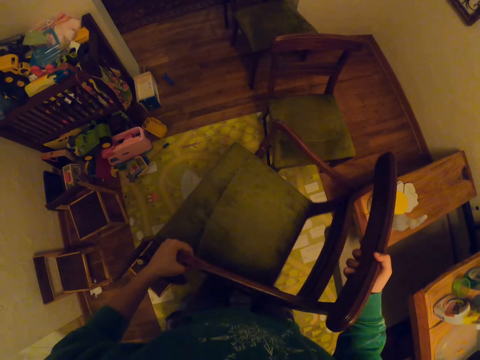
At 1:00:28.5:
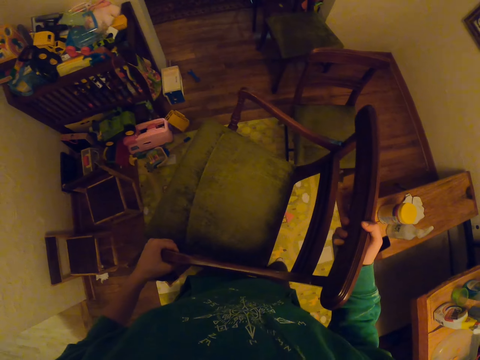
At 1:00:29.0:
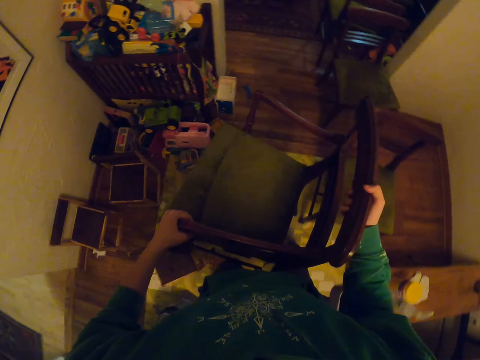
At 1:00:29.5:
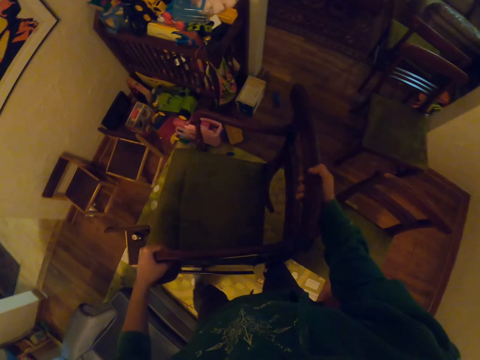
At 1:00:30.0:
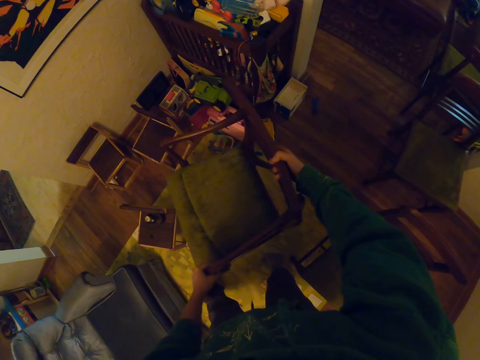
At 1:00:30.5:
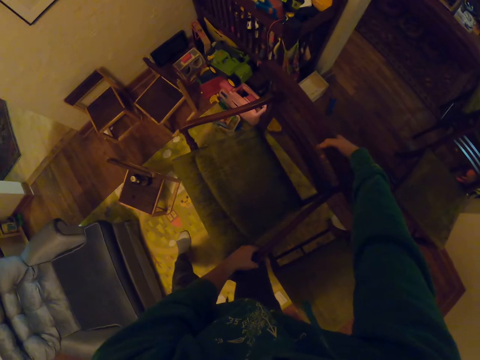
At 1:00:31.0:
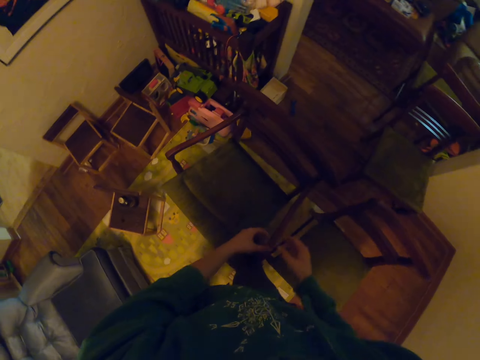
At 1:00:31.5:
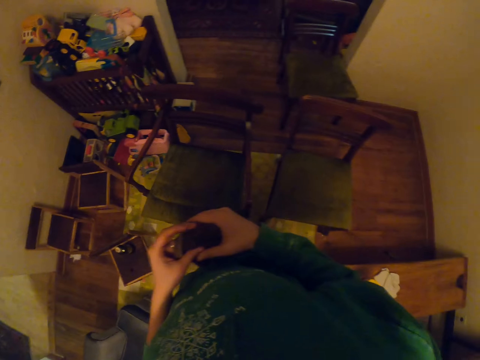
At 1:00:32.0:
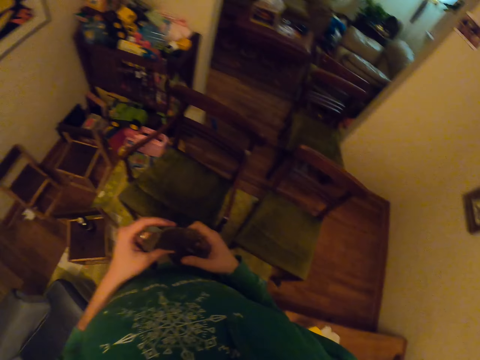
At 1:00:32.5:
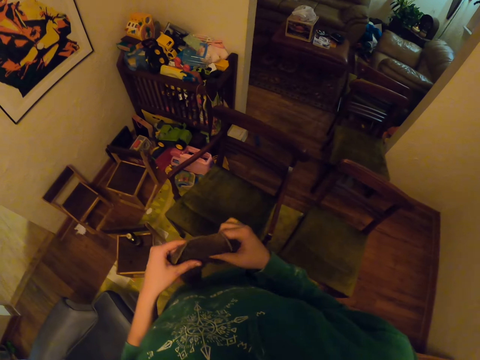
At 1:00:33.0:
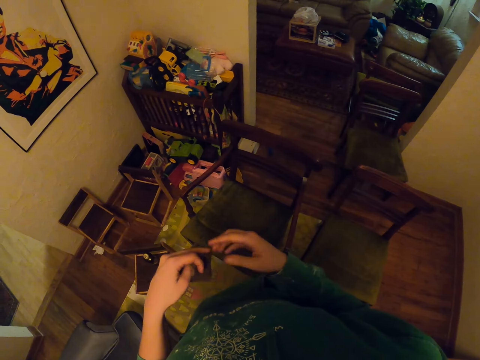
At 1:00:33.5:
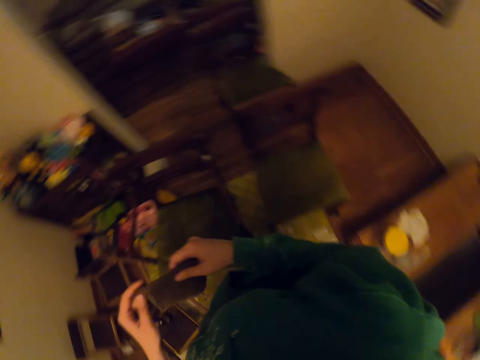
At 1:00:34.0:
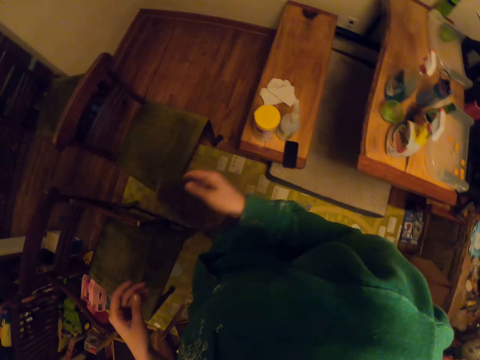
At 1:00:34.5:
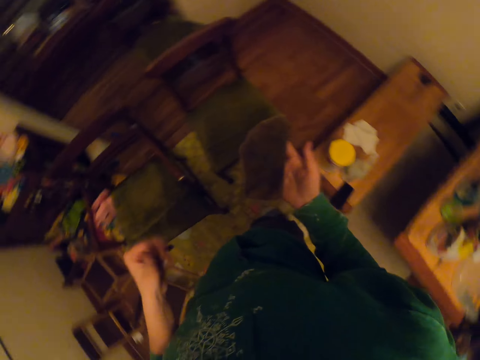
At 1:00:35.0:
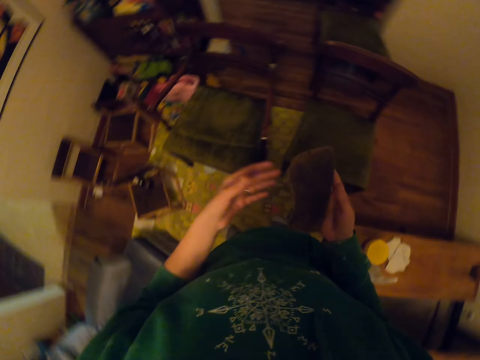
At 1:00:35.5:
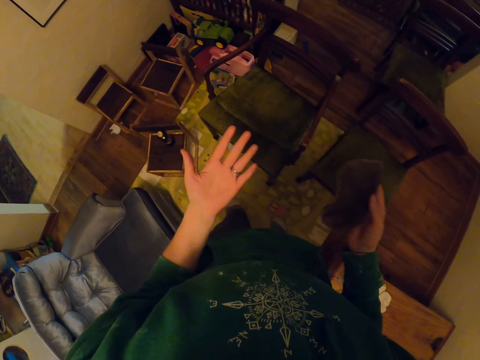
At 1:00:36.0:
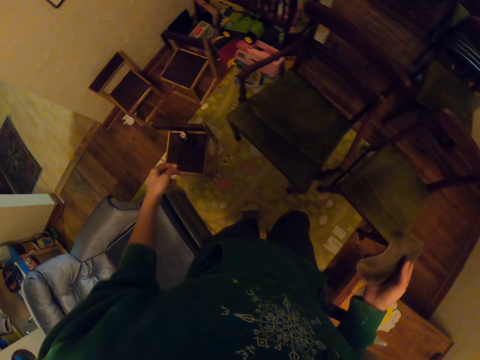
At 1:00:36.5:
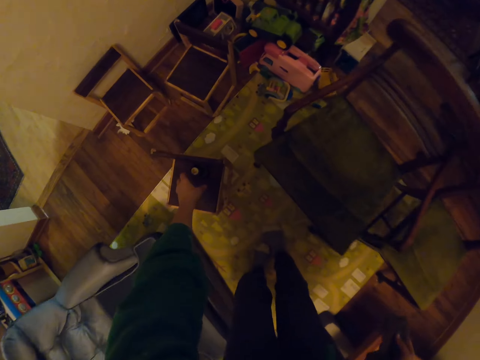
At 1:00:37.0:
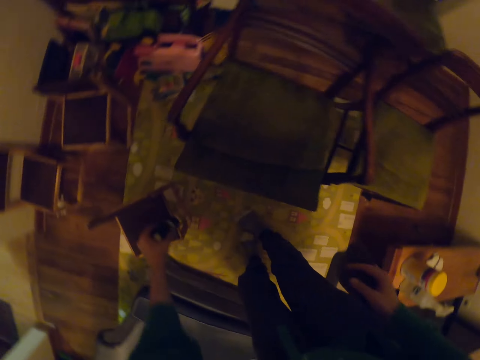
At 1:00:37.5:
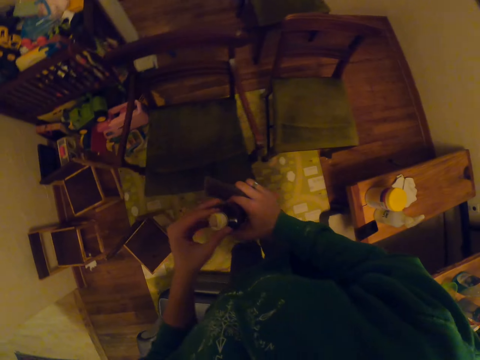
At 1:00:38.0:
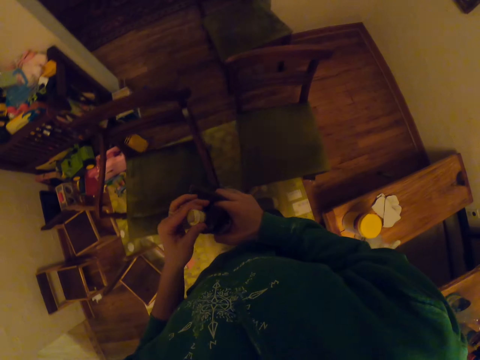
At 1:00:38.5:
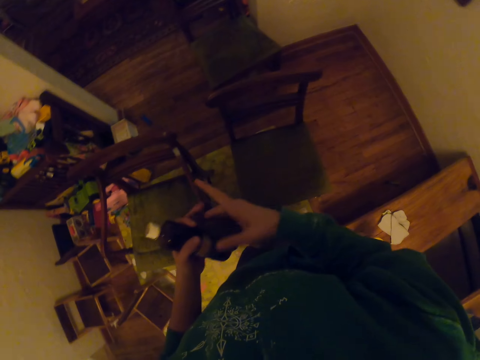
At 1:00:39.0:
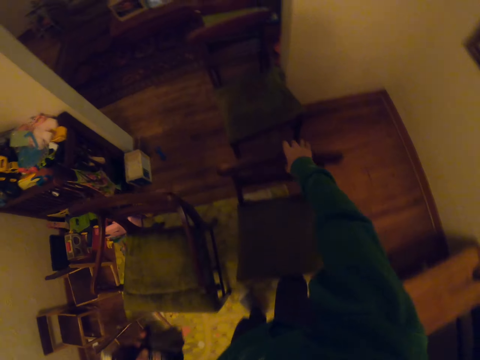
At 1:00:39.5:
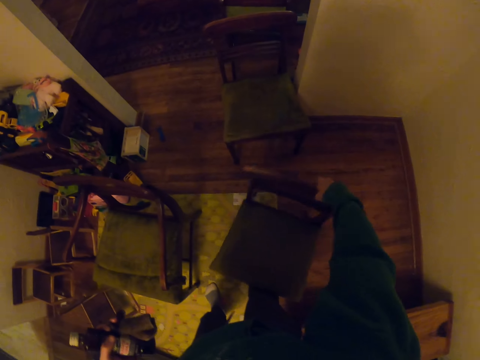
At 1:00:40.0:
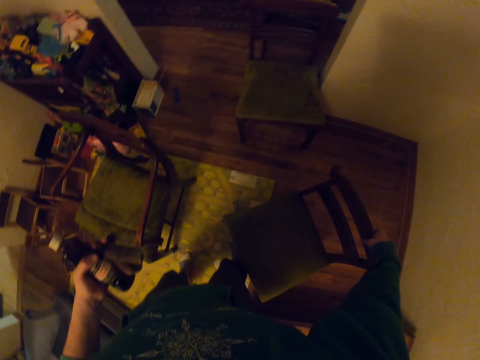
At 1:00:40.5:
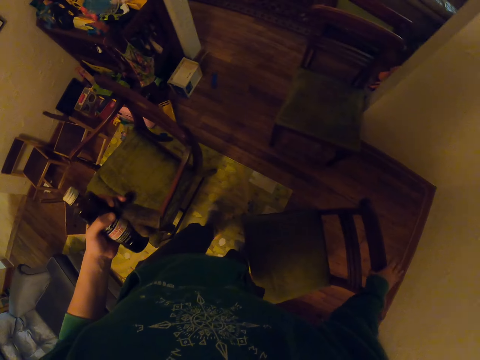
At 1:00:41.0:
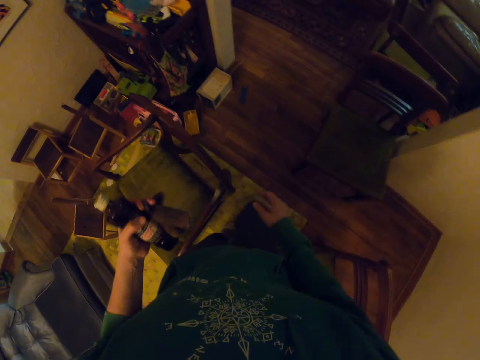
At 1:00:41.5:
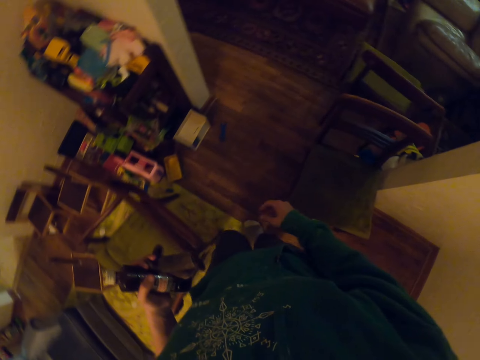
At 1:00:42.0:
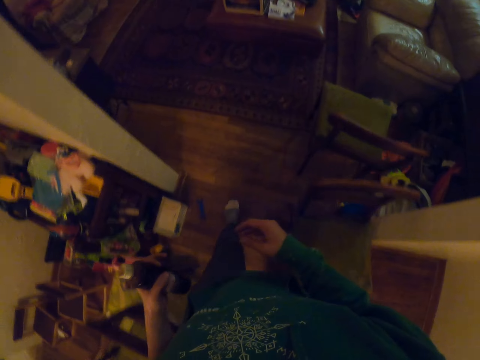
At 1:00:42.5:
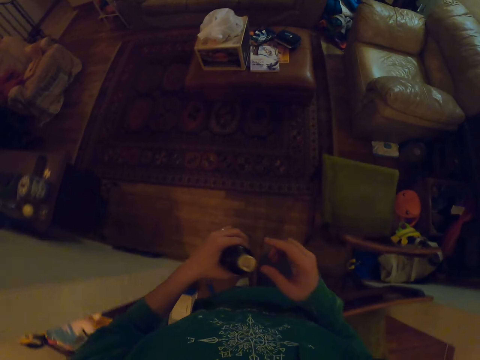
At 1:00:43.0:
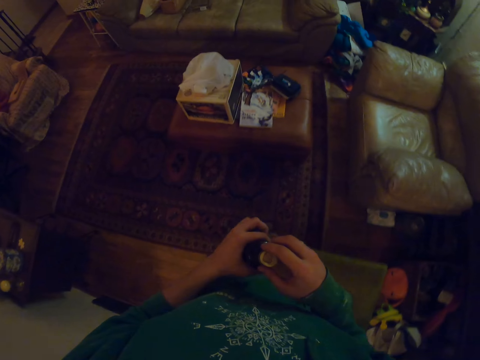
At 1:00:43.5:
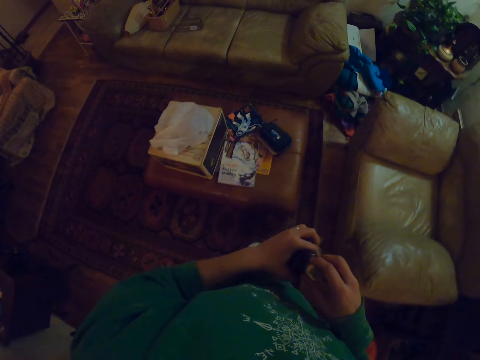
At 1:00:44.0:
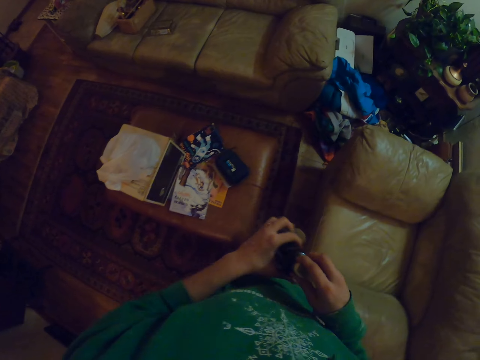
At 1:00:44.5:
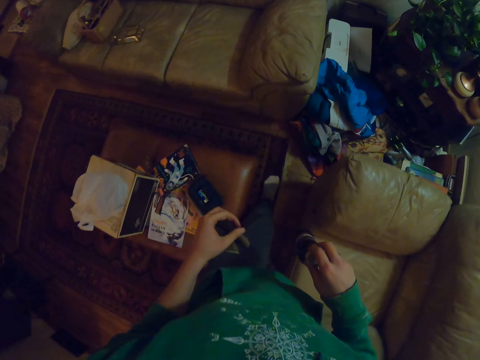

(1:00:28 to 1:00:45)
The camera wearer picks up the chair. They place the chair on the floor. They look around. They pick up the bottle. They hold the bottle. They move the chair. They walk around the room.

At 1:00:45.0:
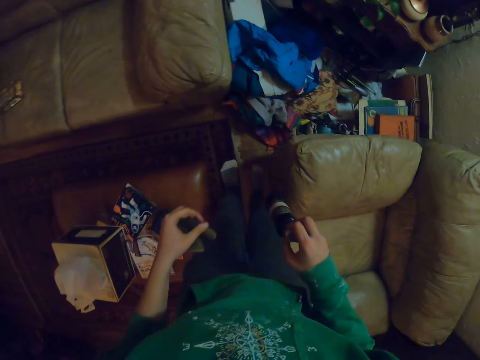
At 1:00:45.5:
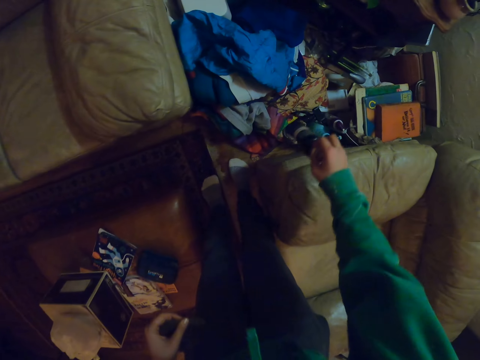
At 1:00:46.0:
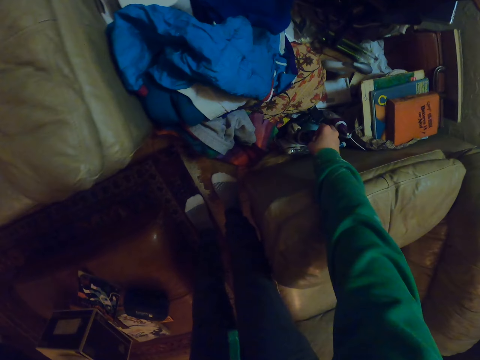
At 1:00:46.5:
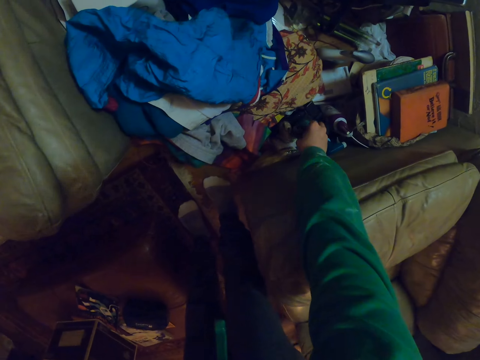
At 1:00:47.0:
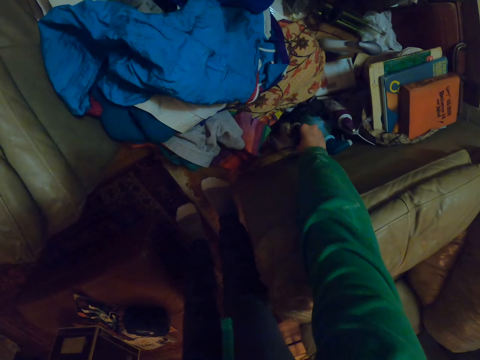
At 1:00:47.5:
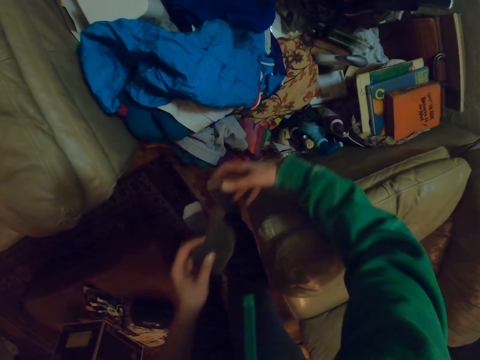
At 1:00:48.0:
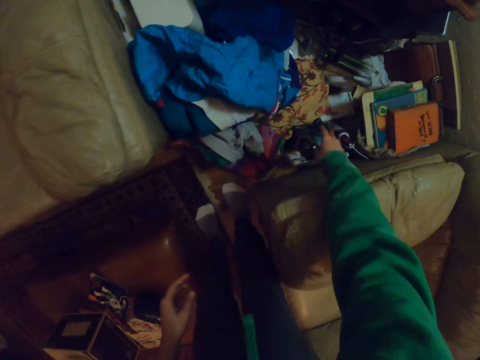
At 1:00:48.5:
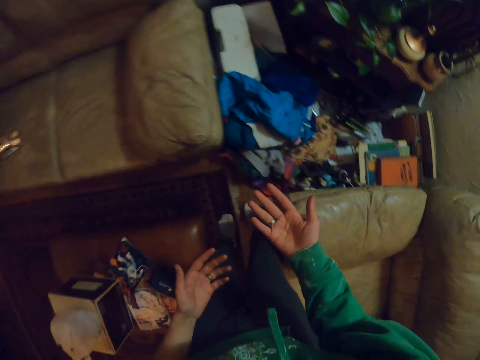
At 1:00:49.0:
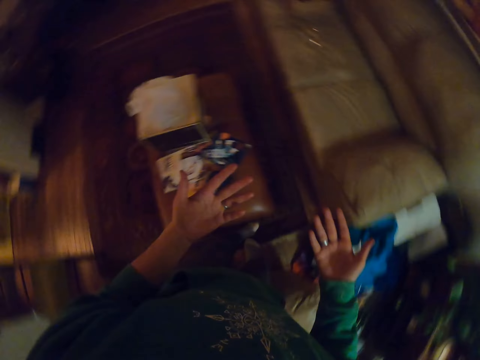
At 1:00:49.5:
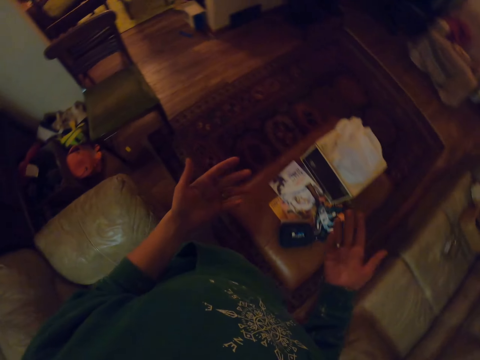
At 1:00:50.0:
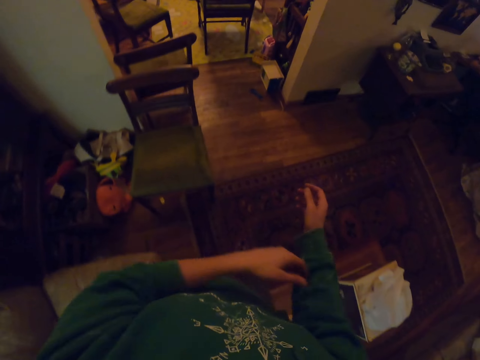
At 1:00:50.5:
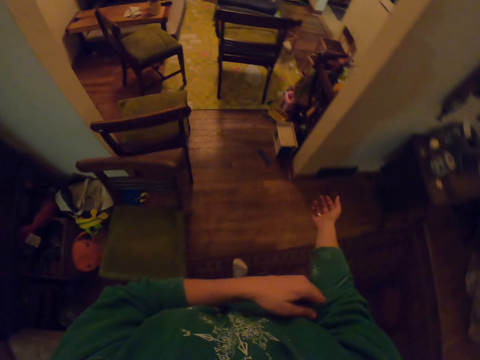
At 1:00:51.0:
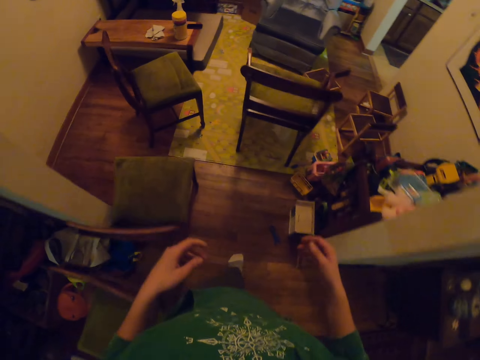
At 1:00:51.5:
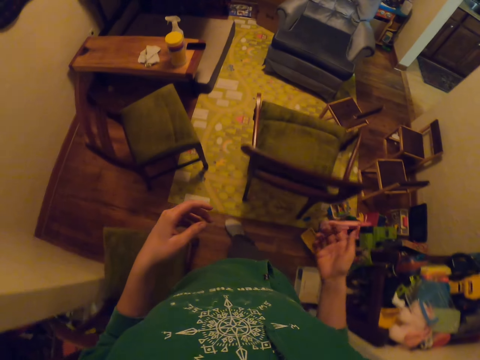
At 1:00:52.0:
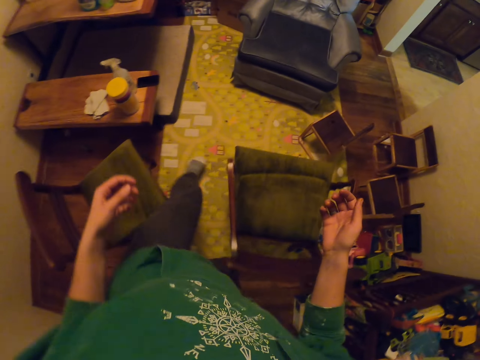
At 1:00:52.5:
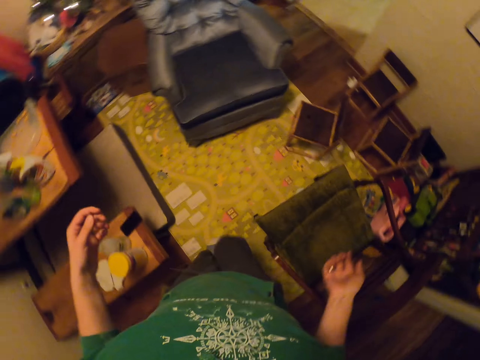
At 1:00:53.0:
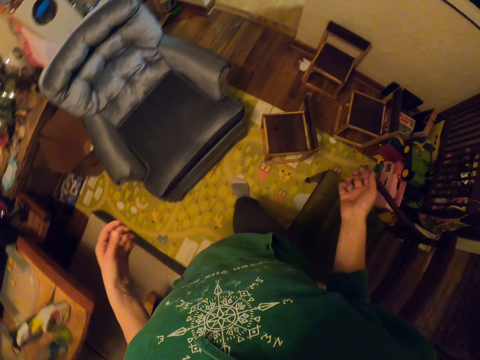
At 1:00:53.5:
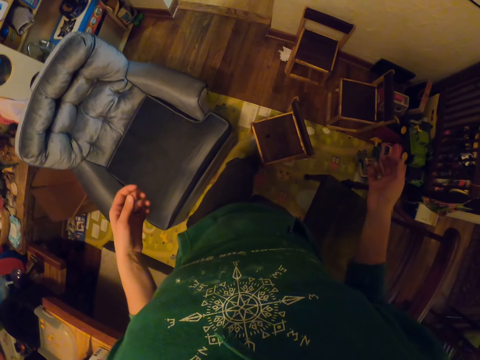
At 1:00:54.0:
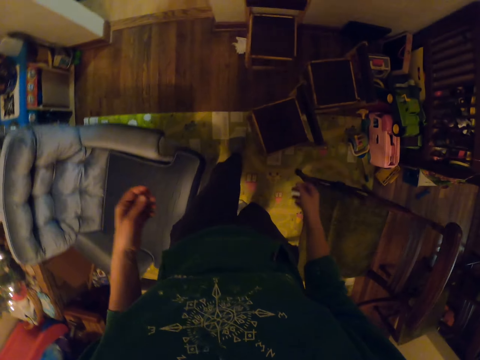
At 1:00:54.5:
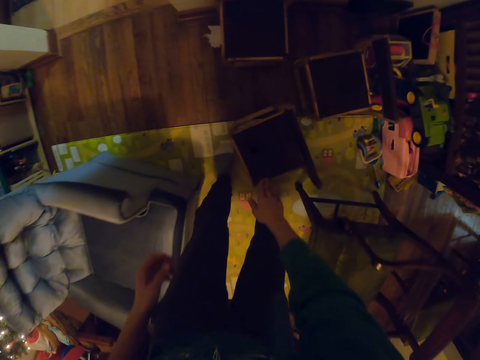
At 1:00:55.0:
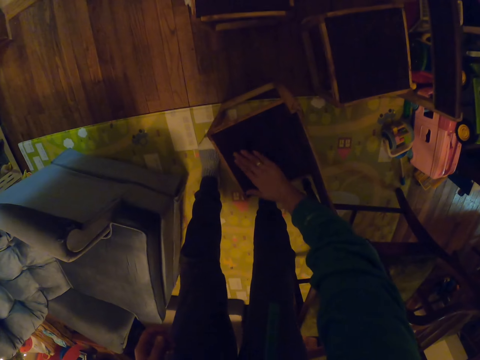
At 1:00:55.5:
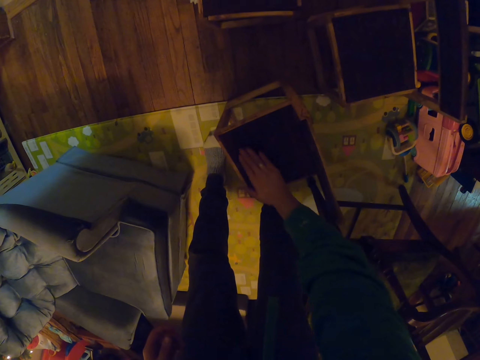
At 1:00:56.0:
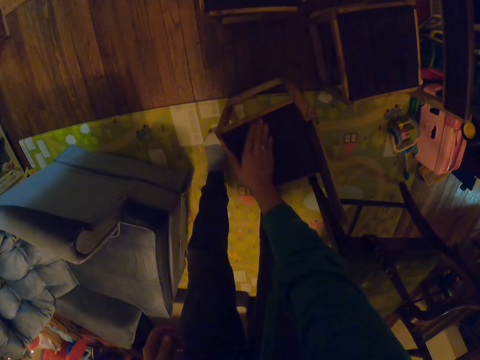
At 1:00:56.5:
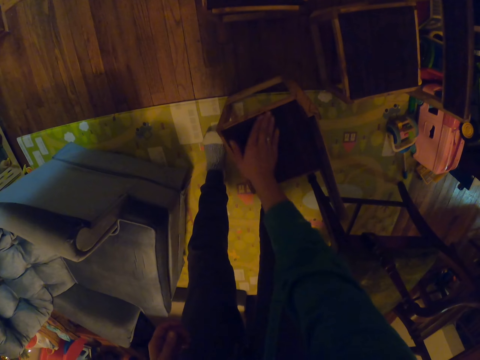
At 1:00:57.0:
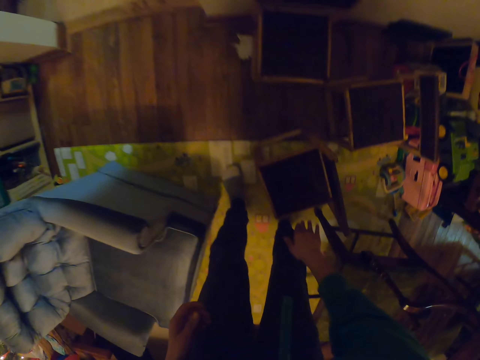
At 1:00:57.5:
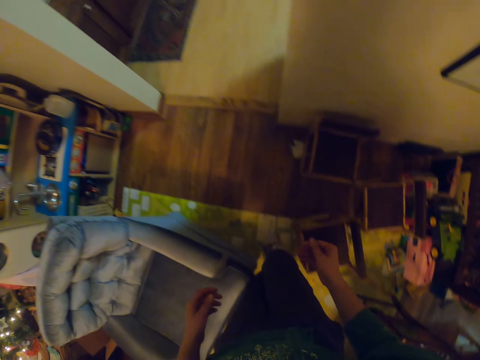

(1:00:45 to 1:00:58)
The camera wearer places the bottle on the carton by the side of the chair. He walks around the room. He looks at his hand. He unfolds the sleeve. He kicks the chair, bends down, and wipes the chair. He looks for something.
